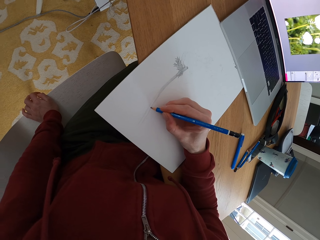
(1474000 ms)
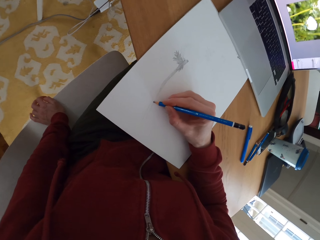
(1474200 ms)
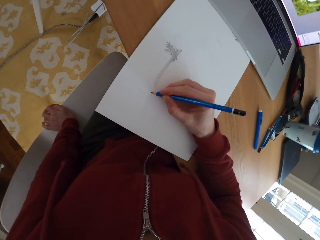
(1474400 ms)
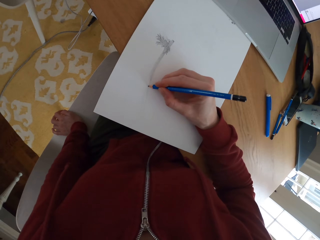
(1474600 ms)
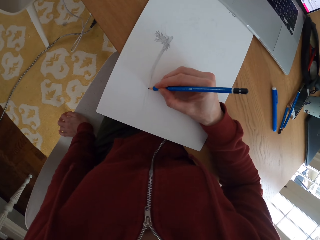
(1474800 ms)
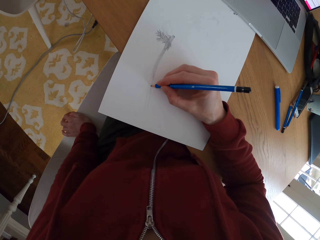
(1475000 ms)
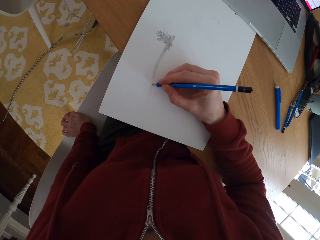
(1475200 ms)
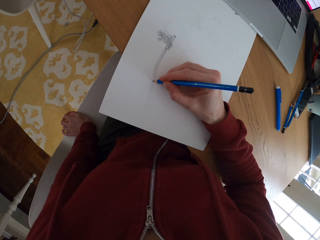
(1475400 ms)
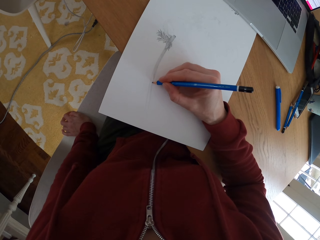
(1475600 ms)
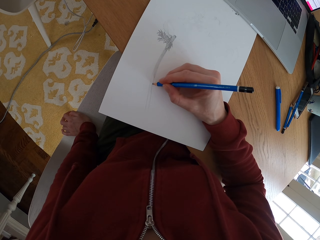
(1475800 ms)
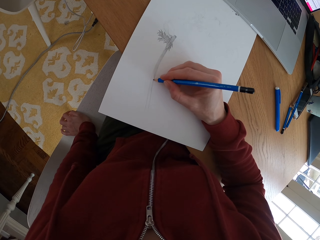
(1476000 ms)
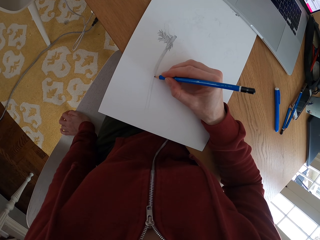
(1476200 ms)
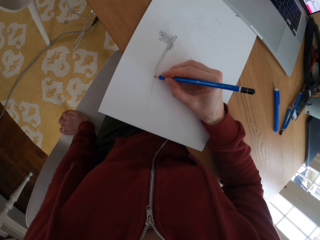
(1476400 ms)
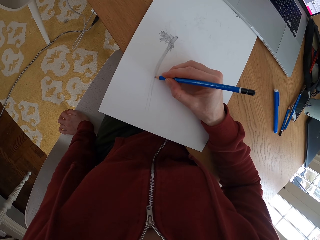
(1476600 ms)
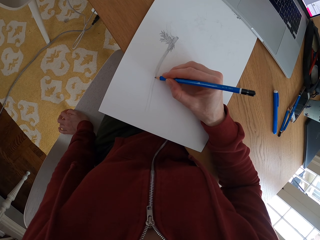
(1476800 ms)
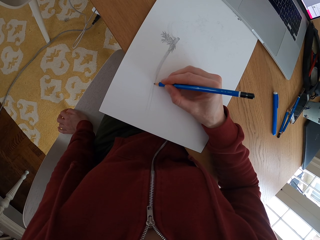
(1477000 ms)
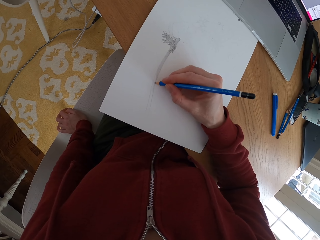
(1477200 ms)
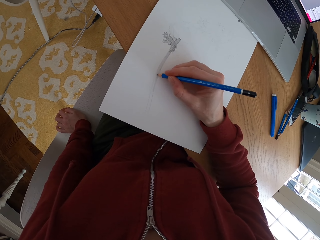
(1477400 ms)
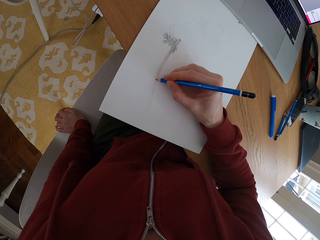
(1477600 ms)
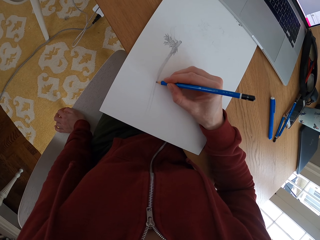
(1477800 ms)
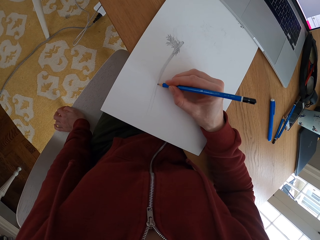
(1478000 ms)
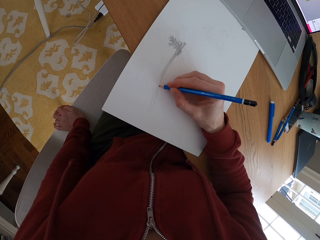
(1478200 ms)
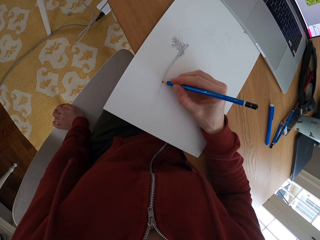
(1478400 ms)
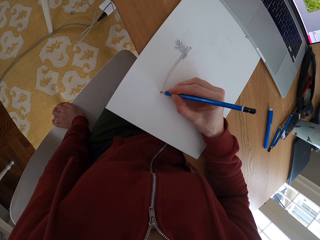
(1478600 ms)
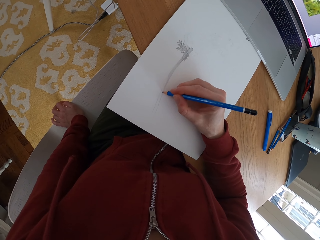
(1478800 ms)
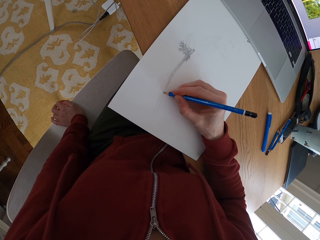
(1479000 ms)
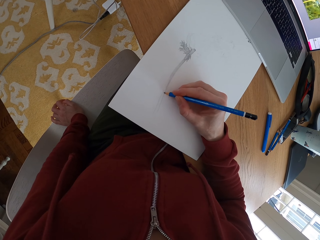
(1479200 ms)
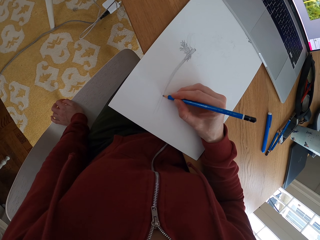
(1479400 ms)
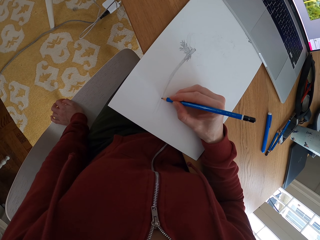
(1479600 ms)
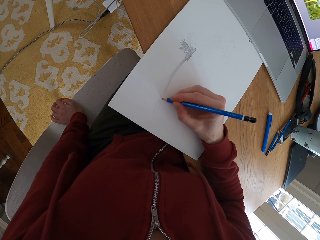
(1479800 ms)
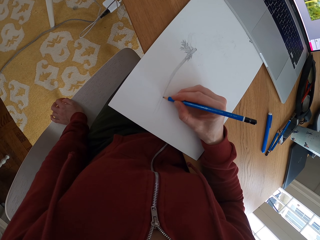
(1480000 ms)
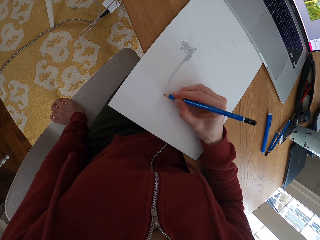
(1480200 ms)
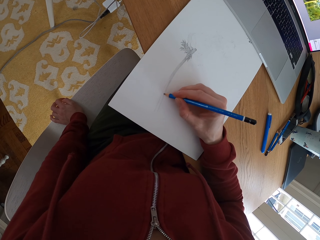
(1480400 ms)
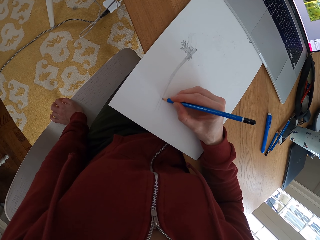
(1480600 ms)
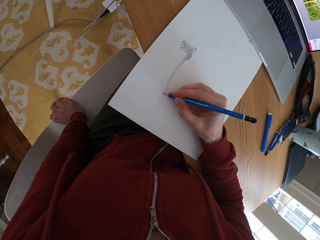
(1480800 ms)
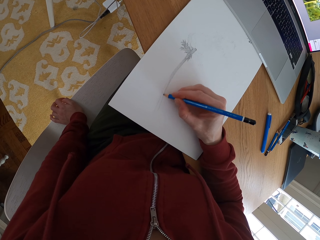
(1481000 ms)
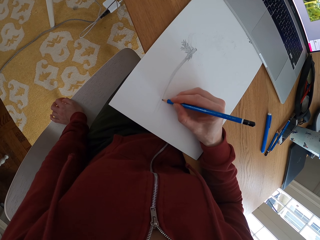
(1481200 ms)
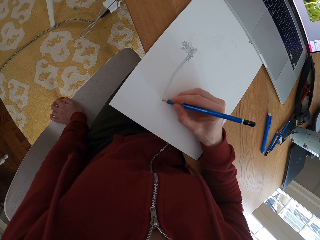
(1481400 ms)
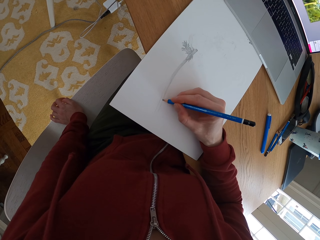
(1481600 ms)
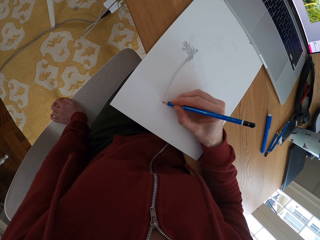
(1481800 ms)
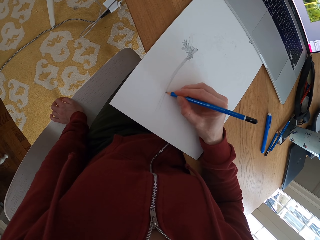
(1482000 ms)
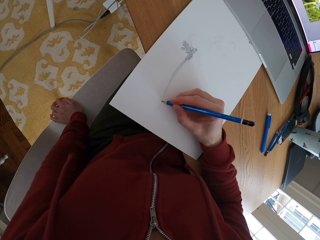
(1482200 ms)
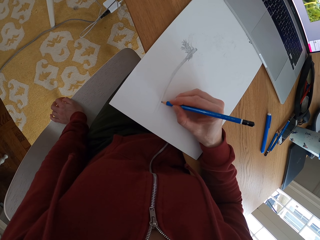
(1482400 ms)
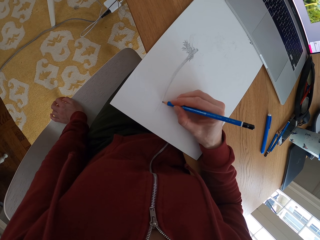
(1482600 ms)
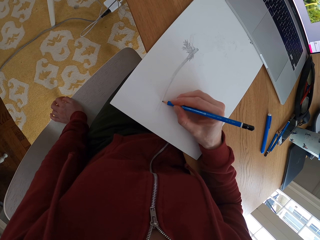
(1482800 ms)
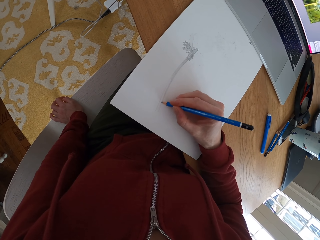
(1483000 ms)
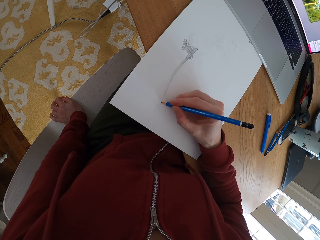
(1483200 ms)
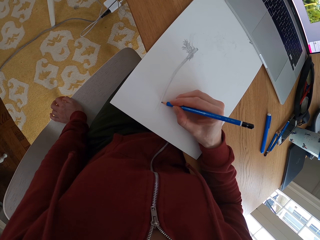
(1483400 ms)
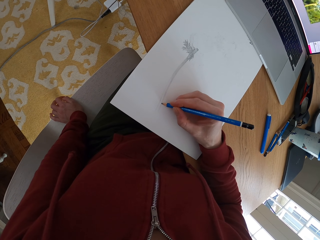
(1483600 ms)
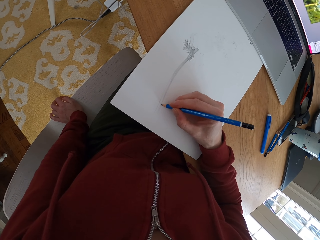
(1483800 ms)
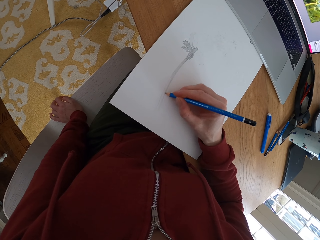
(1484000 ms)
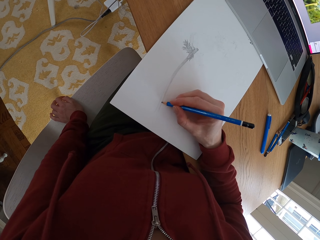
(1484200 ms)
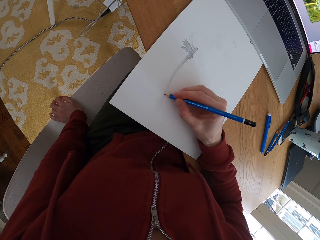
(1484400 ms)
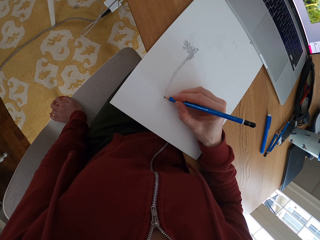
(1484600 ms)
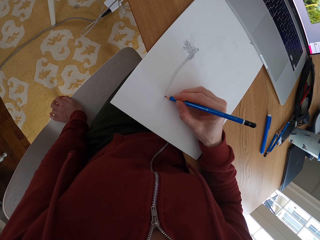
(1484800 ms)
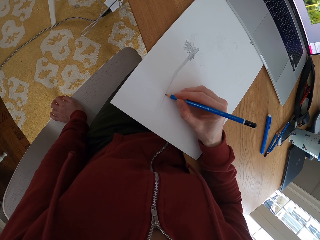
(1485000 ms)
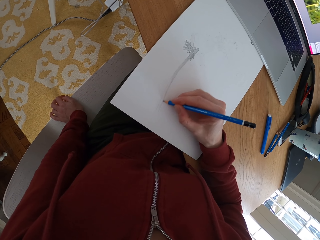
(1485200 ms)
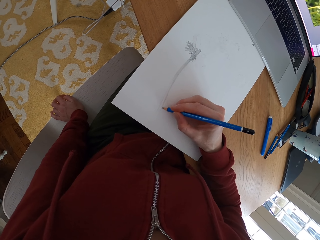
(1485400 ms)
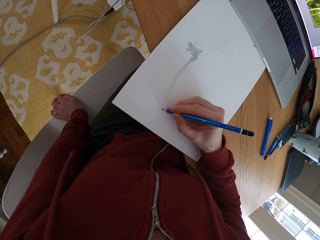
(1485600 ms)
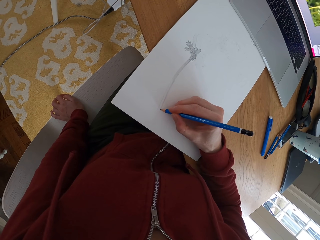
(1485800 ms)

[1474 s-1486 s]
The camera wearer draws on the paper.

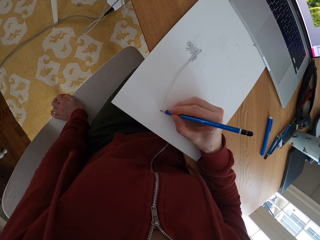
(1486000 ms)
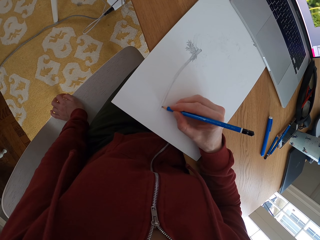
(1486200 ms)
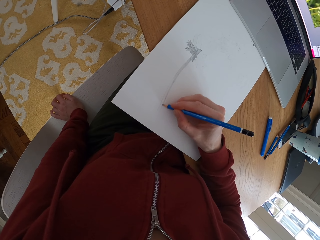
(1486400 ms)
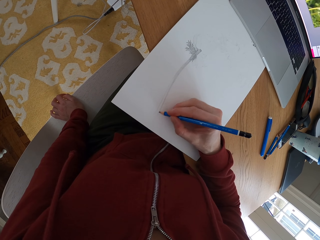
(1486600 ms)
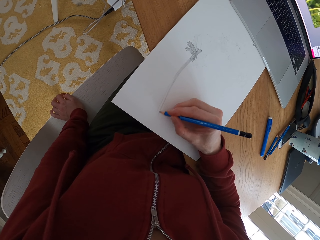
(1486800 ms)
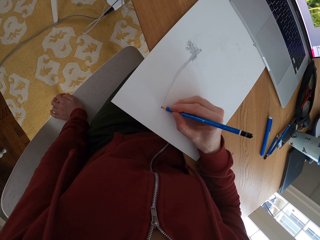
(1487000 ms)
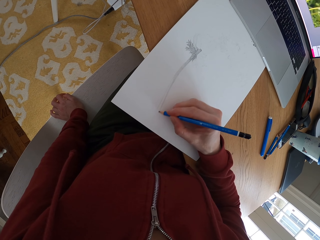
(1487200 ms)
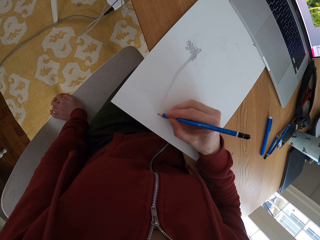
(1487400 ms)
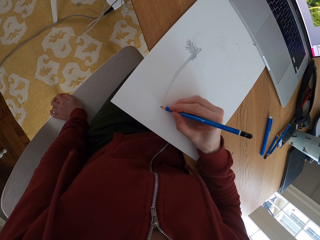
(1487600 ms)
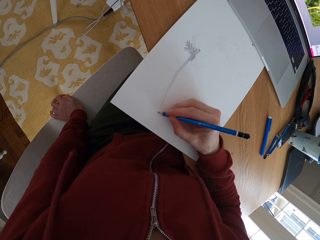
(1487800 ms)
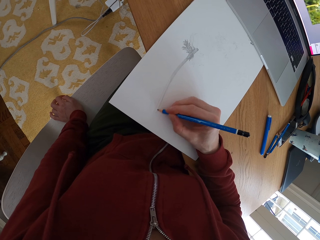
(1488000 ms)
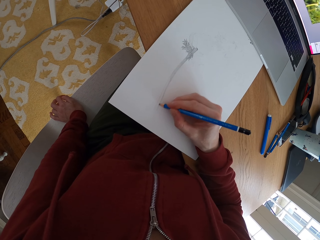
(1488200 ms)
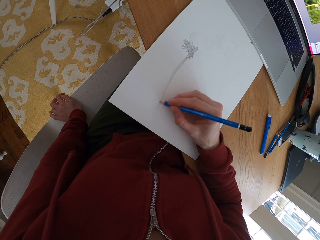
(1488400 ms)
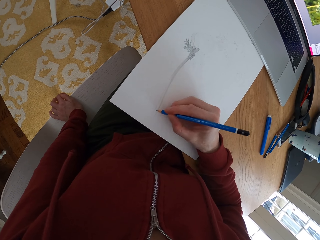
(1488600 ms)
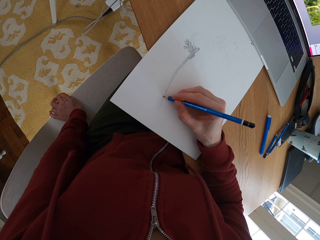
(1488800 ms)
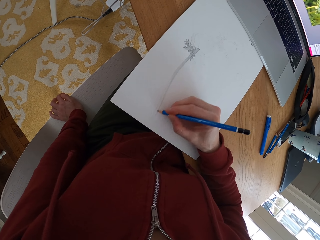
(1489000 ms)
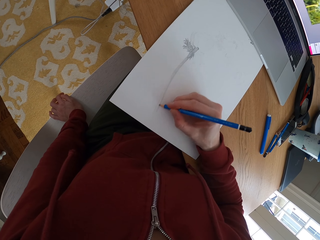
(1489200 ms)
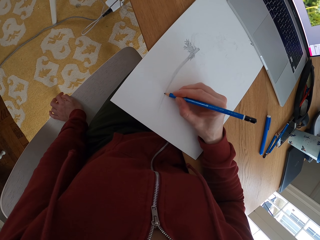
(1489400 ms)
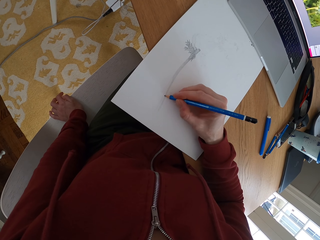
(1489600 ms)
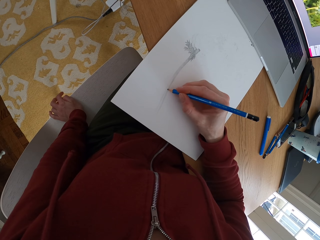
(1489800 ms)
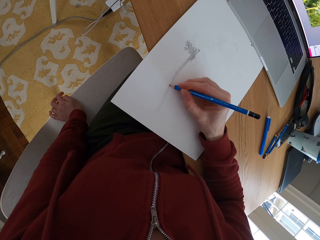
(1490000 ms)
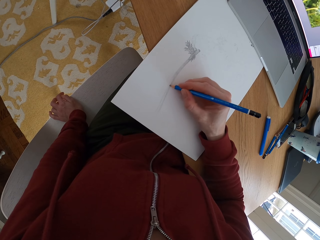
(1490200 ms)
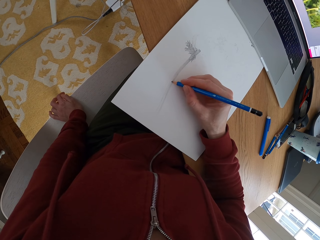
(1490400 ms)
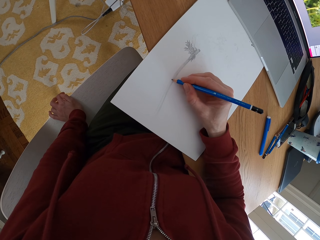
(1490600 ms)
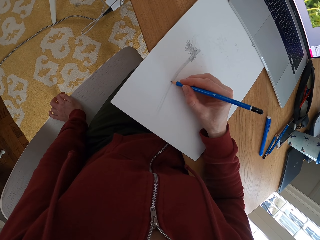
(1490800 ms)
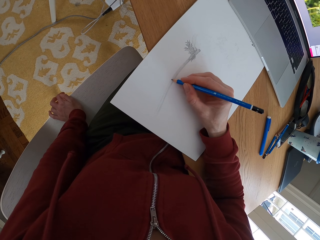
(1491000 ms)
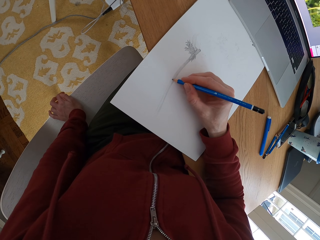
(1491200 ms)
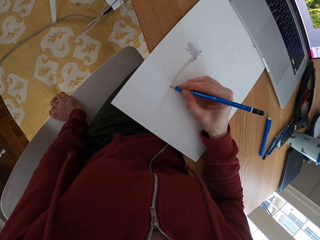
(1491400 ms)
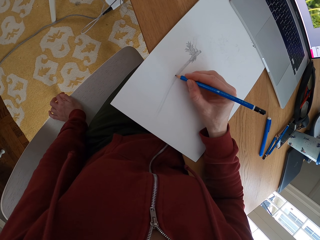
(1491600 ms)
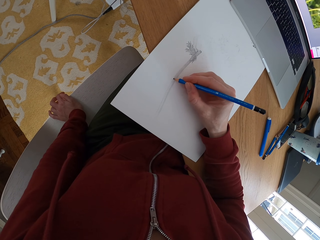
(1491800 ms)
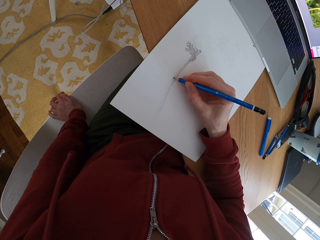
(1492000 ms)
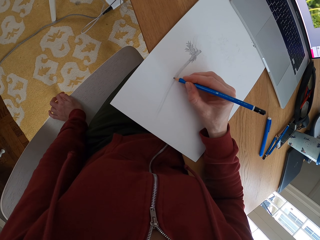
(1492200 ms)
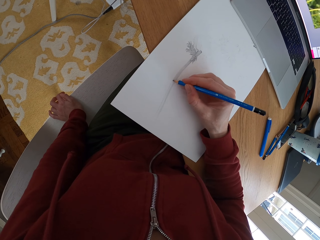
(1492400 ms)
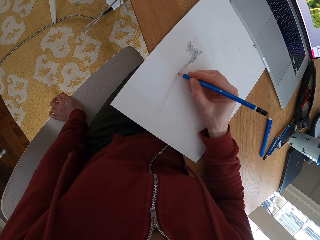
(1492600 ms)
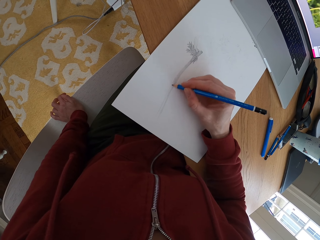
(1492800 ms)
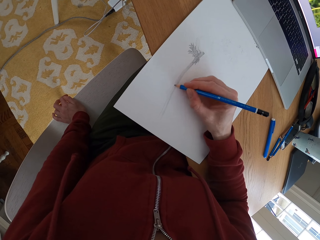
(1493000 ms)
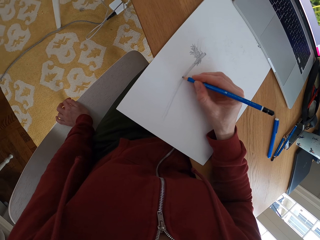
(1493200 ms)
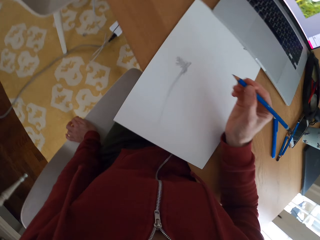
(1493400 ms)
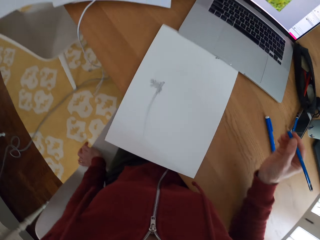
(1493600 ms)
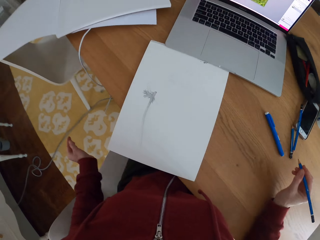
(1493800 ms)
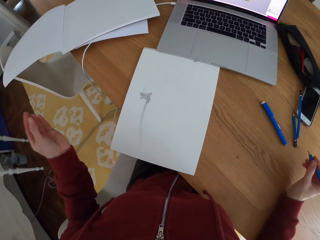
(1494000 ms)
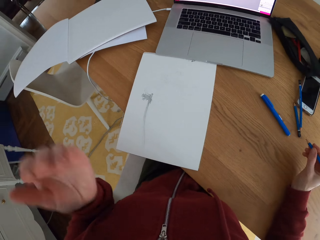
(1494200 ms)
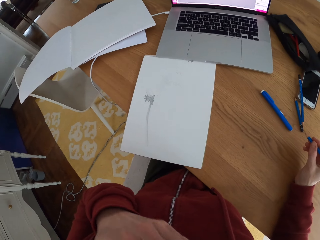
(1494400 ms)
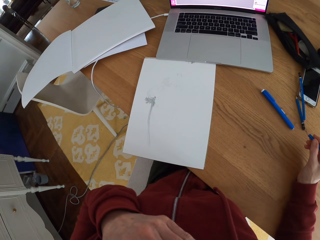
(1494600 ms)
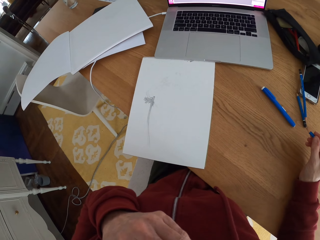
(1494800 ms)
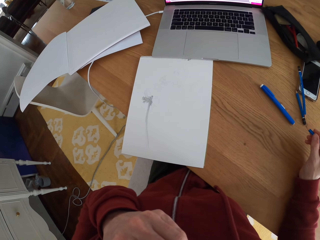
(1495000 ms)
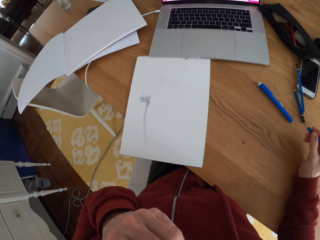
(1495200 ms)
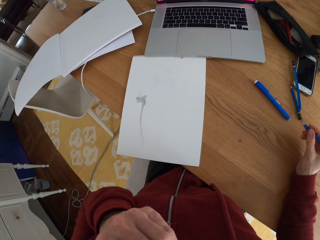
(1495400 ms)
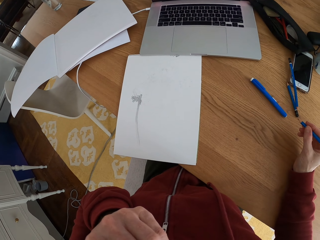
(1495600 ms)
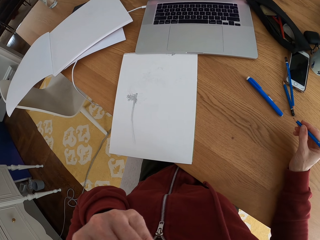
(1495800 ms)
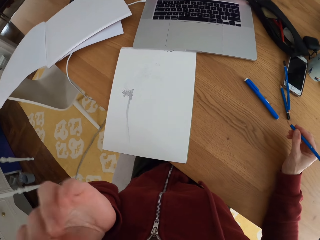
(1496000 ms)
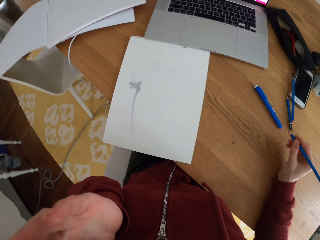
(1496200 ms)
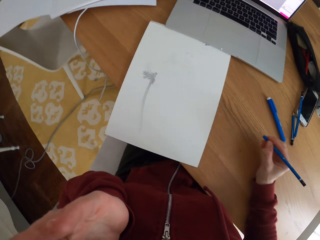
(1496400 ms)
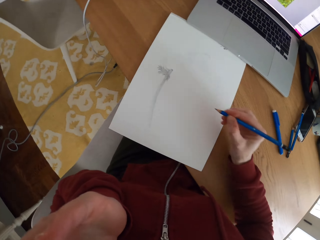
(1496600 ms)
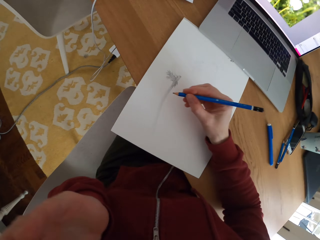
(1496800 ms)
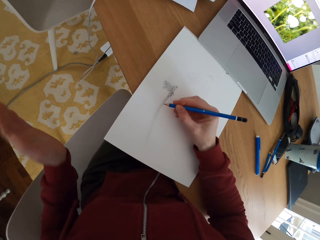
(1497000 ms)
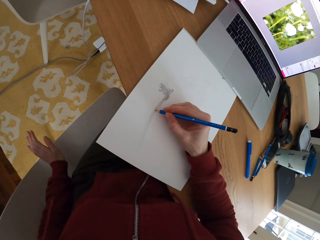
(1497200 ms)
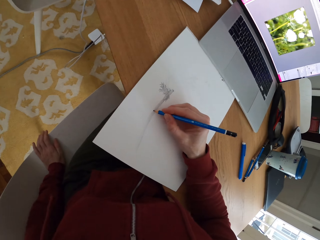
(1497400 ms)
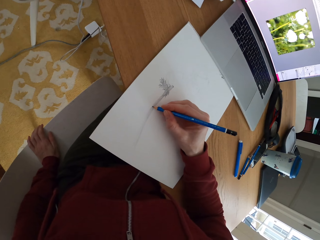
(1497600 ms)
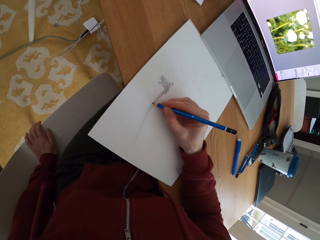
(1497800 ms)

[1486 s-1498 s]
The camera wearer stops drawing. She holds the mouth. She touches her face. She draws on the paper.
